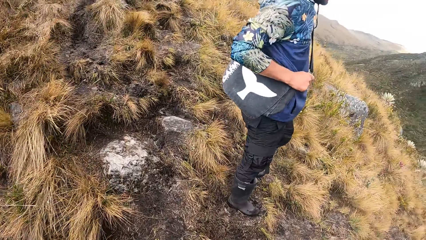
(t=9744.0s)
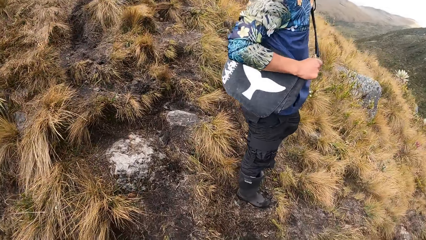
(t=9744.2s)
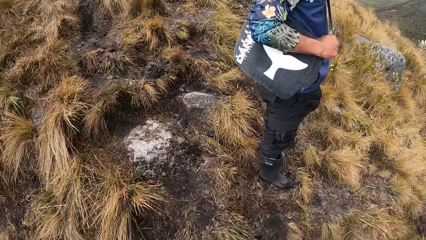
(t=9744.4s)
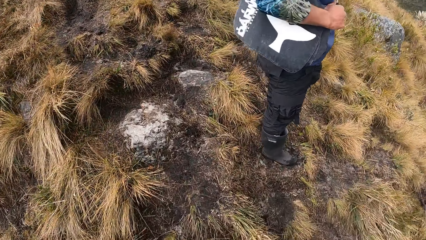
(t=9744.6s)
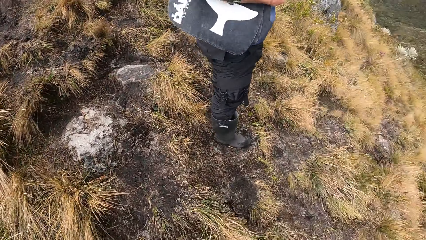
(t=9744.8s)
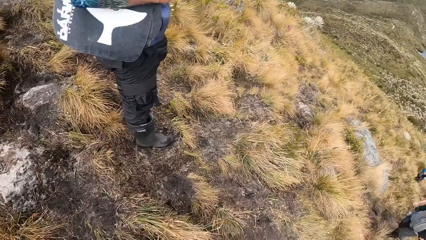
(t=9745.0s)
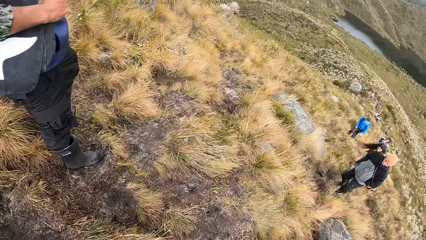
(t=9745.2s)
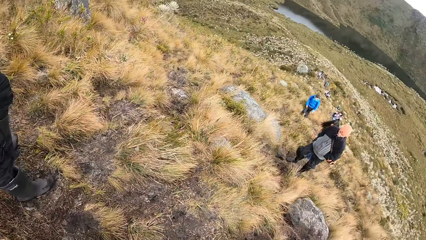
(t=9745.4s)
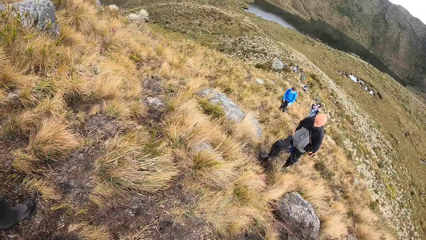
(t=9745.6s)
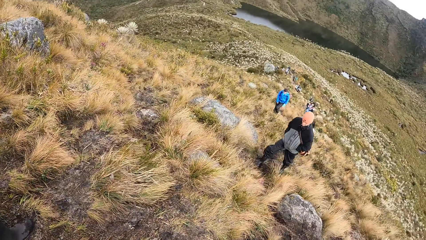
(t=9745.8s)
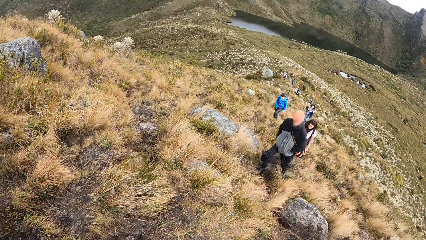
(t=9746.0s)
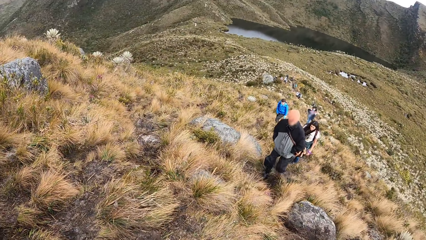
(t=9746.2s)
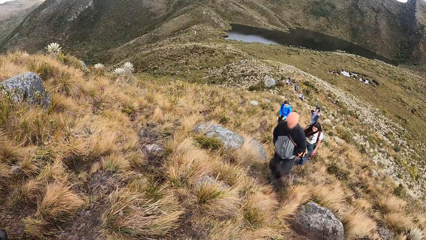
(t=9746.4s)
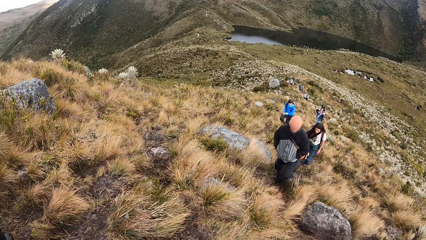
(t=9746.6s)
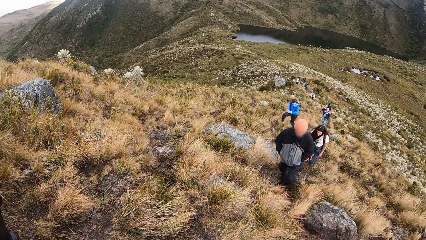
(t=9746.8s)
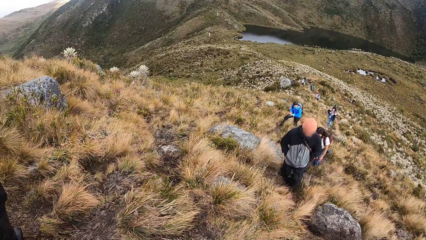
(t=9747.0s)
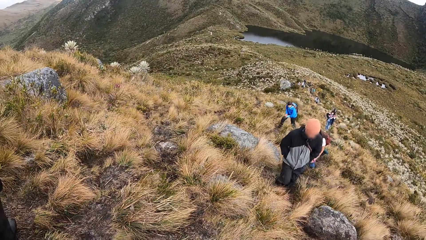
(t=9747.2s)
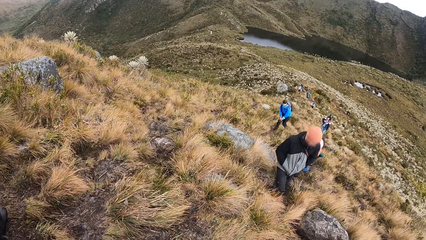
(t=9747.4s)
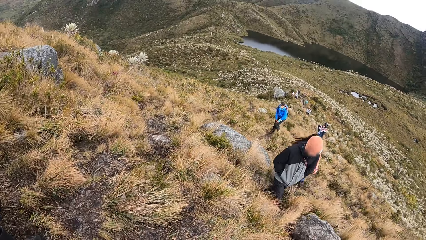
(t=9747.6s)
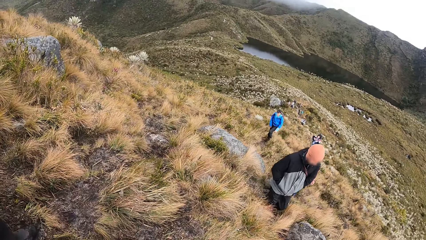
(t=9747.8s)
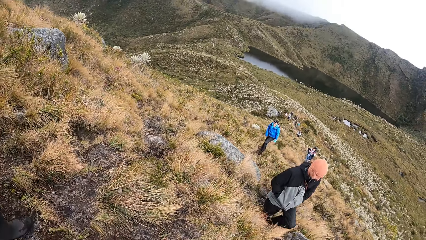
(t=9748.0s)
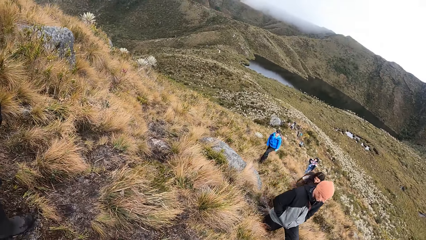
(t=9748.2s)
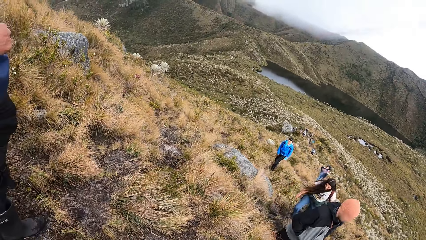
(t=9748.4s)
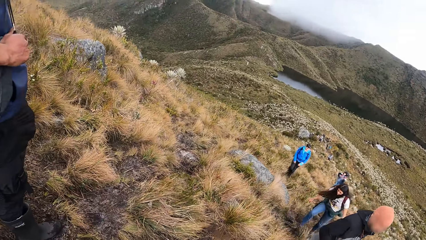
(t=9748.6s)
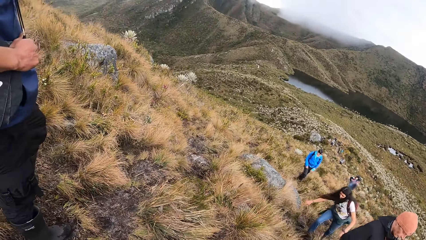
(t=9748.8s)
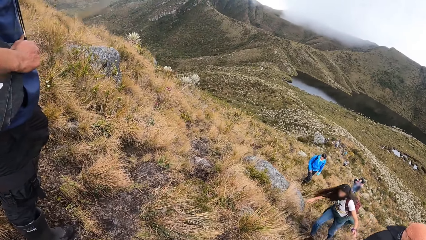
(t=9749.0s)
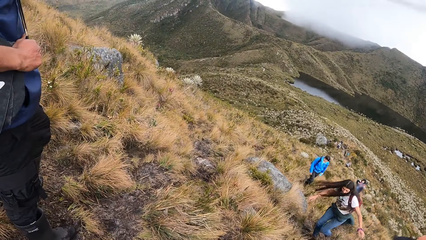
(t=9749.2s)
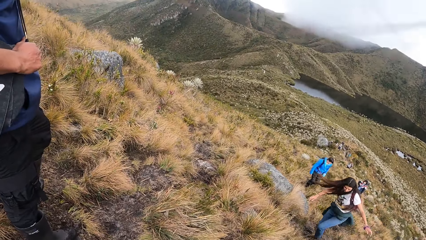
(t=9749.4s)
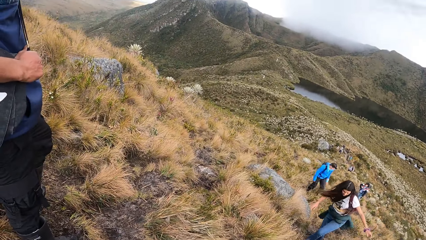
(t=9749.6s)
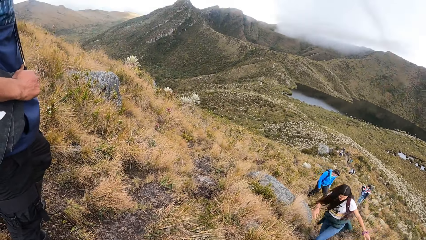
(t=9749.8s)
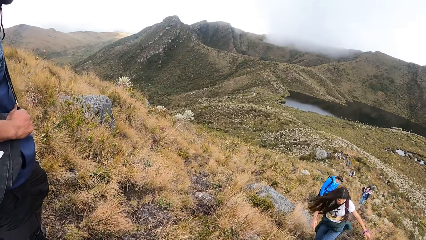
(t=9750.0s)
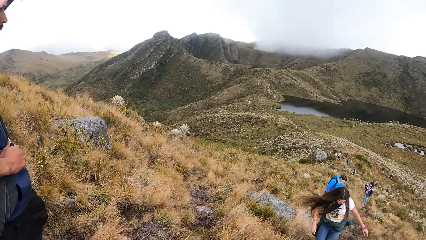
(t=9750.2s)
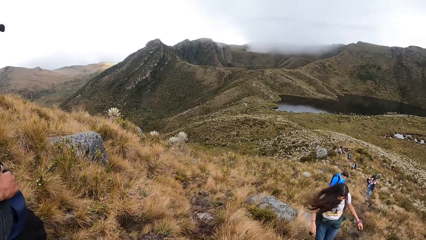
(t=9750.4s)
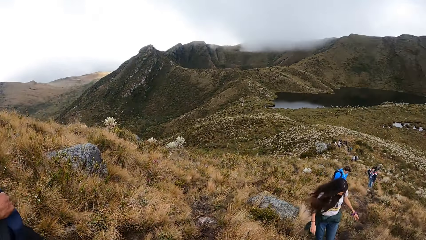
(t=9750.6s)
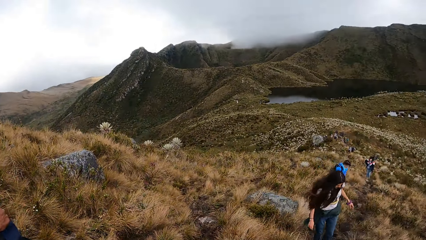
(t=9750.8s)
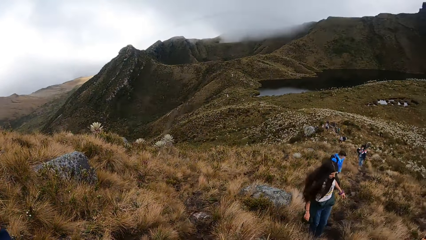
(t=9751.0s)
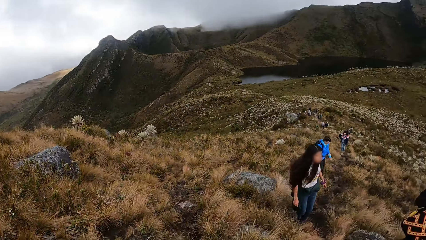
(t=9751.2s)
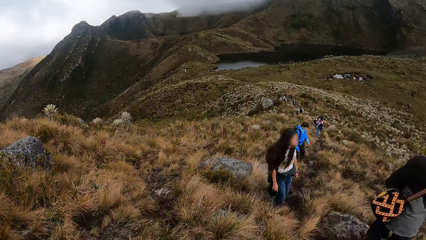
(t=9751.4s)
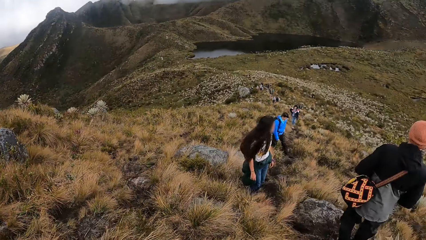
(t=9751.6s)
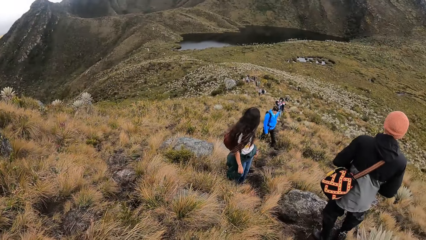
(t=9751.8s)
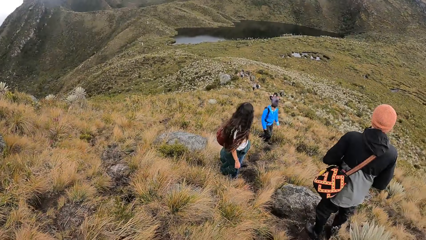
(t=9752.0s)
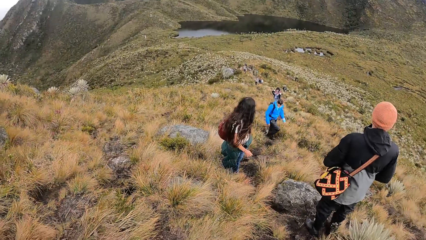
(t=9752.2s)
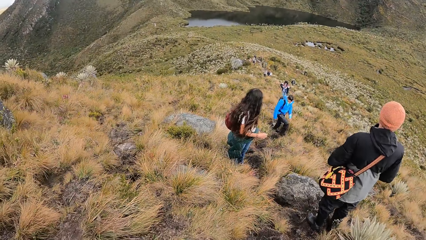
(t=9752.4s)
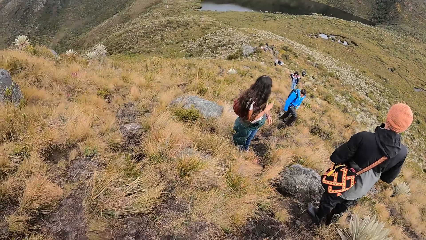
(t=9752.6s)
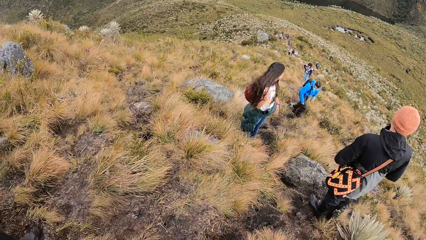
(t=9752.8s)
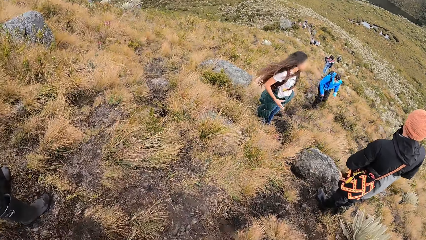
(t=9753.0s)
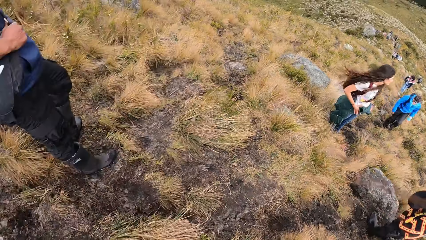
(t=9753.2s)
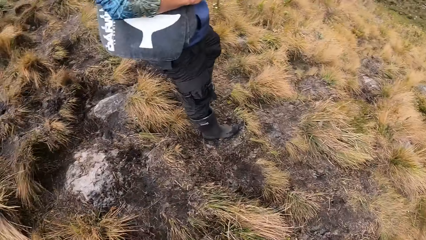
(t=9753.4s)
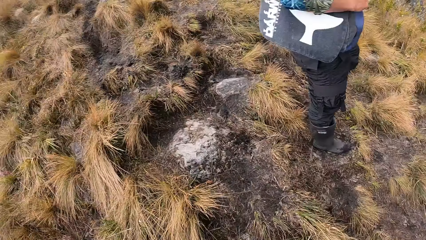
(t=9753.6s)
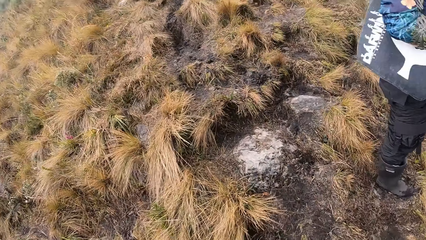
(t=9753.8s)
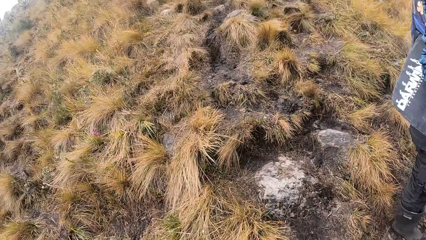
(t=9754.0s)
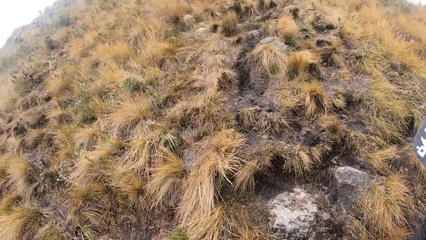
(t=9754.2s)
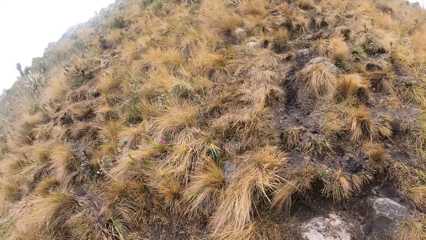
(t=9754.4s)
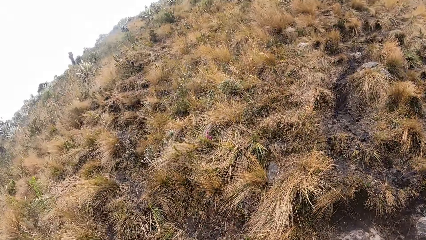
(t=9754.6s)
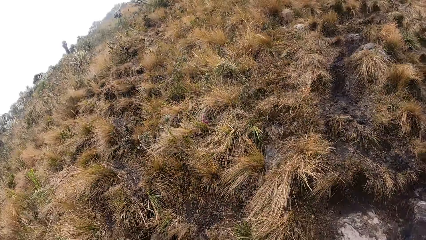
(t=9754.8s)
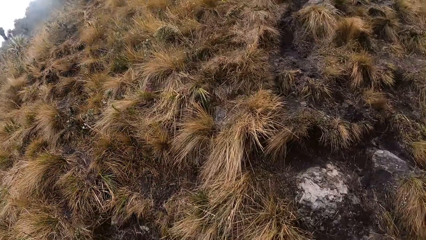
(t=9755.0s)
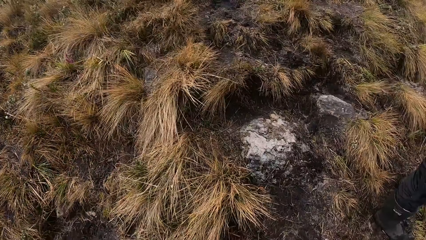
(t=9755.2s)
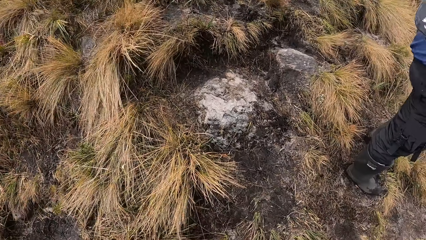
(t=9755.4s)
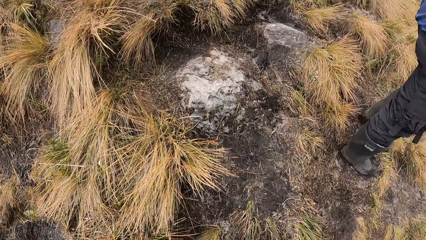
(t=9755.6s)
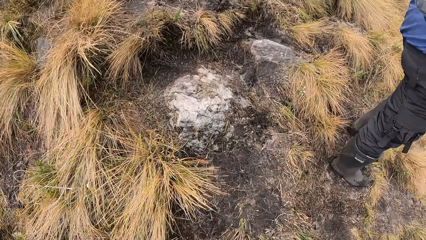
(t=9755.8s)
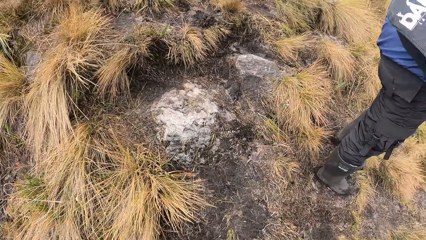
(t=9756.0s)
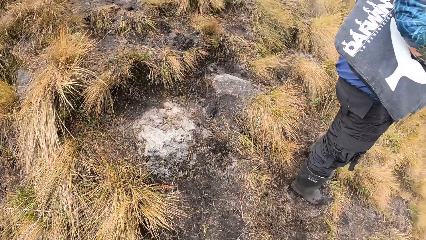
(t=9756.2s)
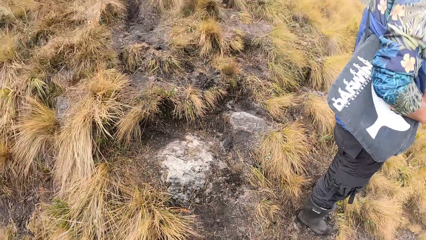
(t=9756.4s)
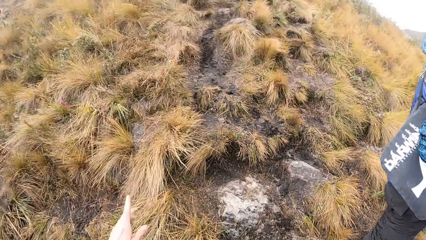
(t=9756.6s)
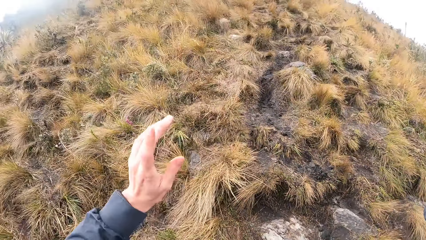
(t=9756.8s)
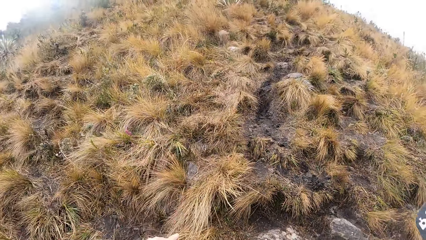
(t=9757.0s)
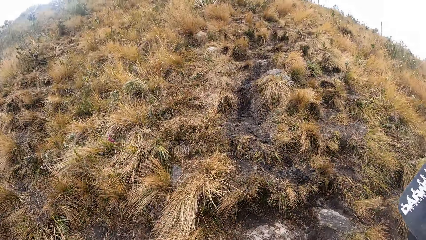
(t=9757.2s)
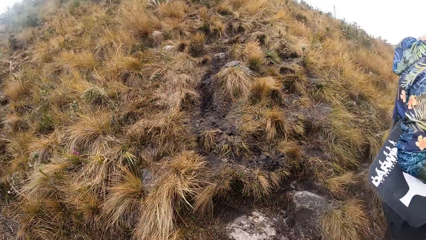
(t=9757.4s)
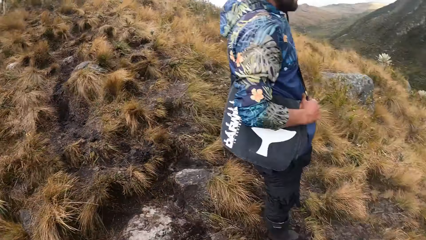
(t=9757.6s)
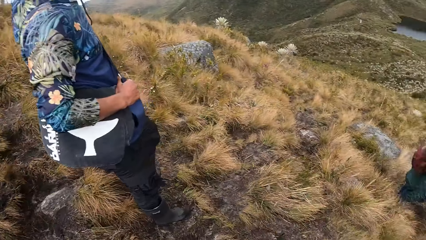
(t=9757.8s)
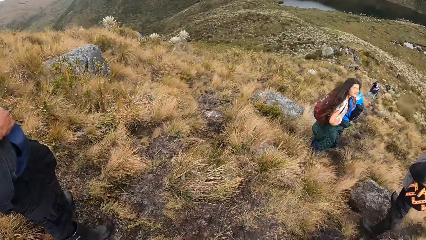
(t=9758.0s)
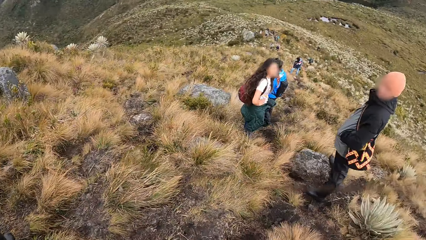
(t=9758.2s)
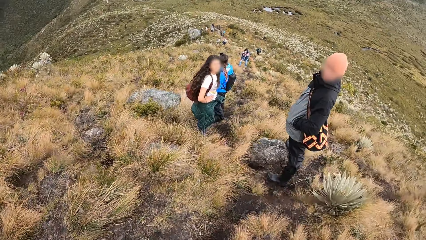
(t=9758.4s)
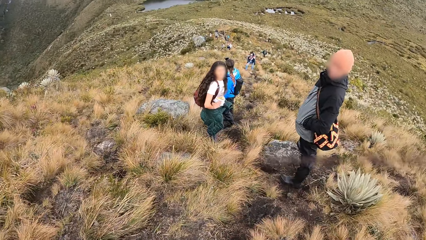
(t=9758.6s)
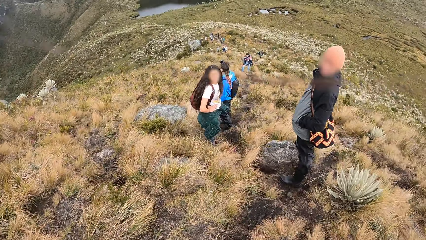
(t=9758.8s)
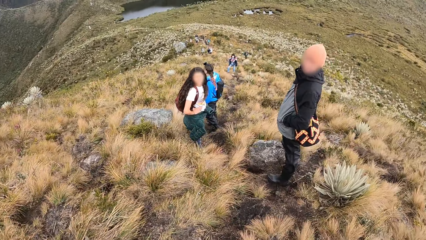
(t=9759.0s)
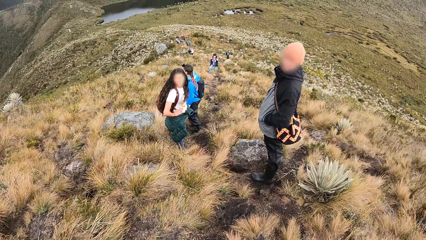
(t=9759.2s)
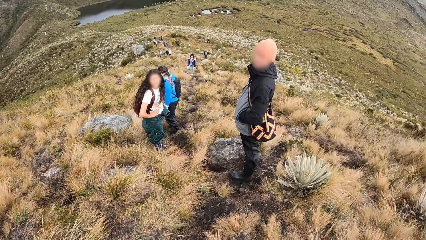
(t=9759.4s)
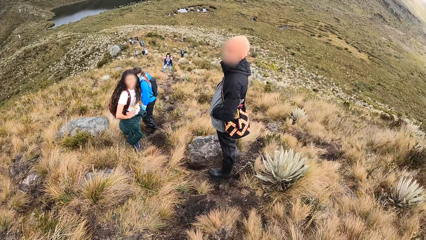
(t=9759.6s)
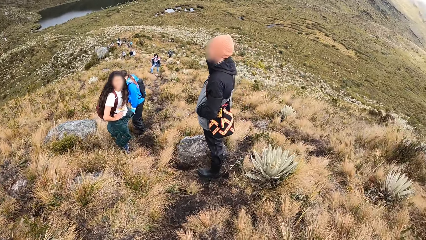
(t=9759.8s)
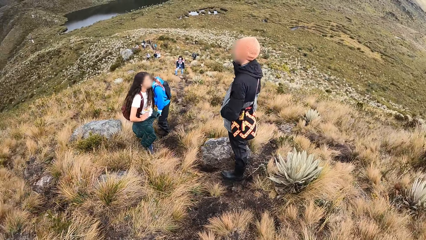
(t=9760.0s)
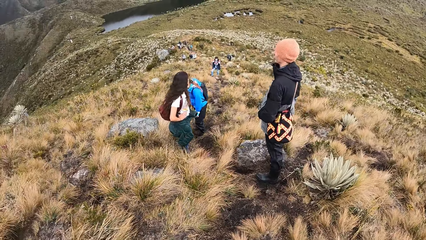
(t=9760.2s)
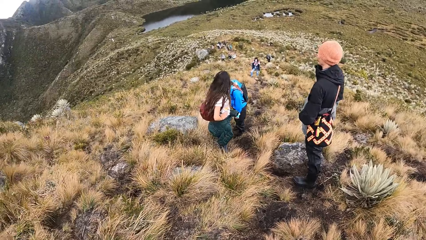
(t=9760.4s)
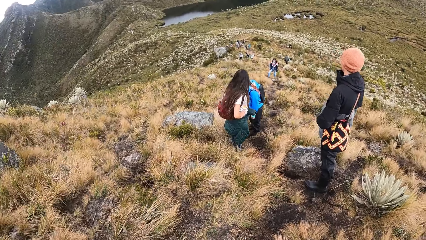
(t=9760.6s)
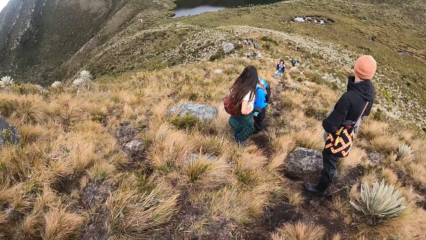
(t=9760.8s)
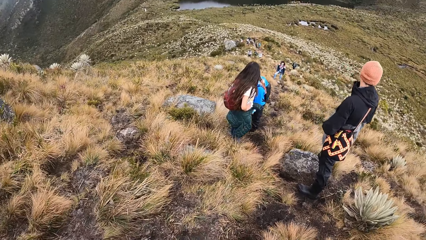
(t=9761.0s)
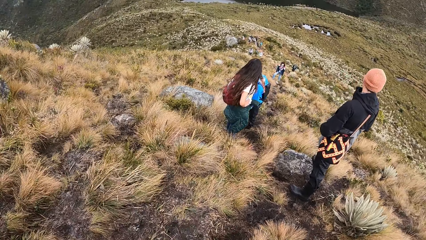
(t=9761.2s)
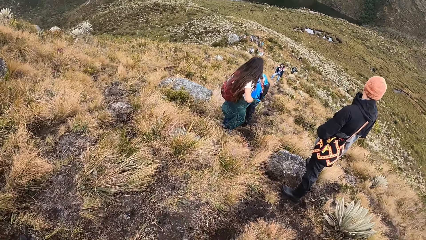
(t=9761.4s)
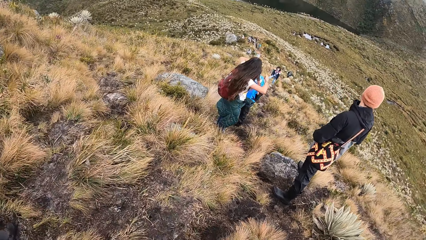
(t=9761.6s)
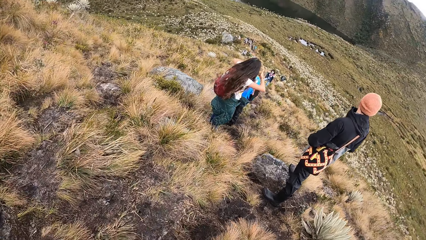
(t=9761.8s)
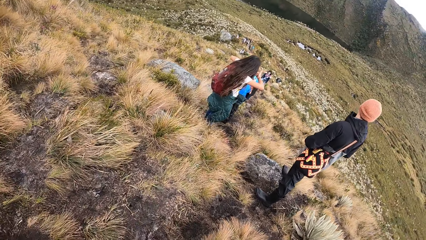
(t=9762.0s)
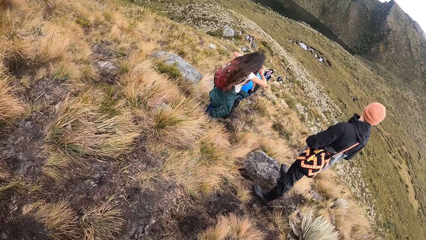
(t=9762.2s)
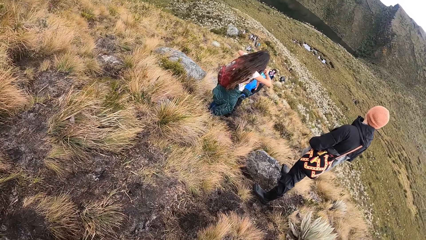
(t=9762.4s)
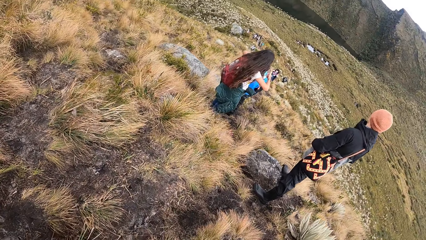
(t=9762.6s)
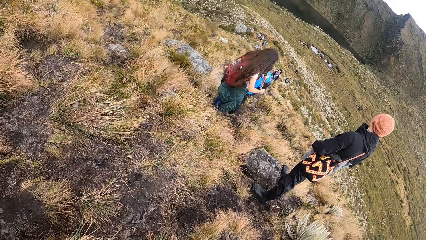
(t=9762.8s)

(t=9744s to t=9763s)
The camera wearer looks around. They interact with a group of people.
